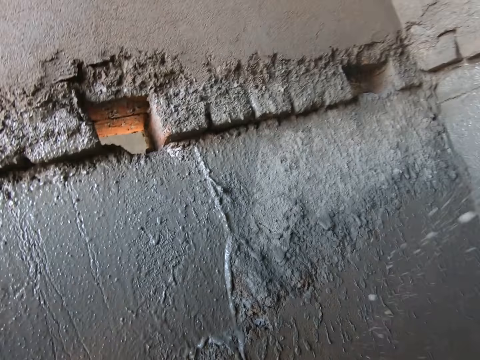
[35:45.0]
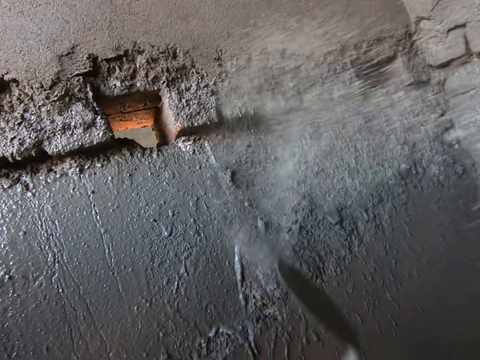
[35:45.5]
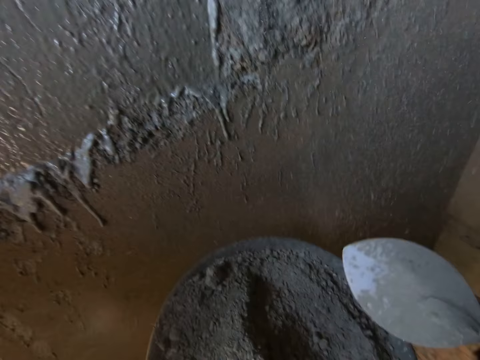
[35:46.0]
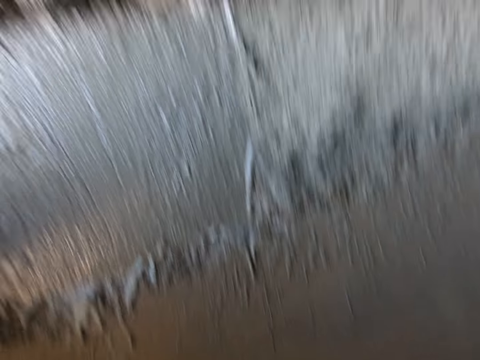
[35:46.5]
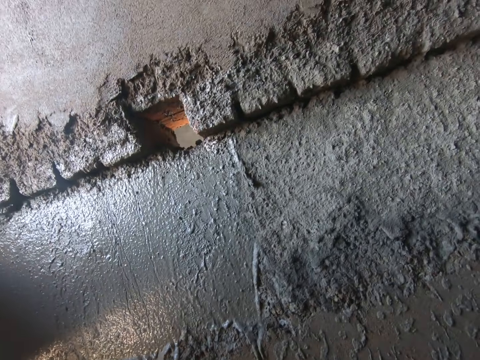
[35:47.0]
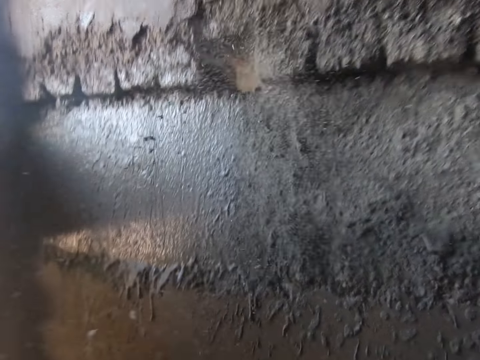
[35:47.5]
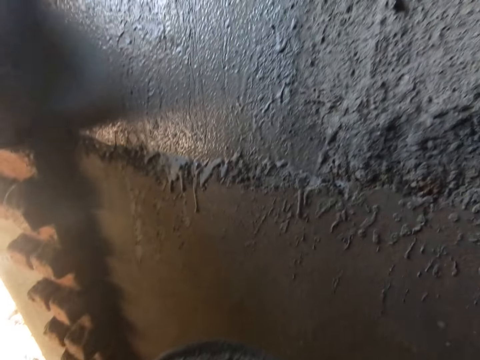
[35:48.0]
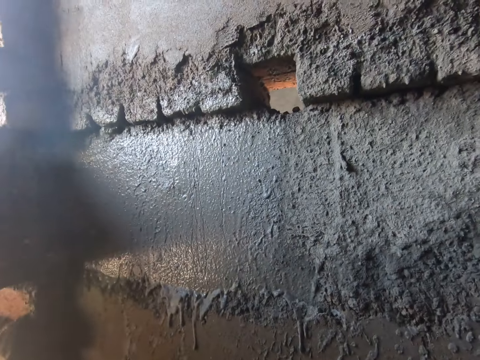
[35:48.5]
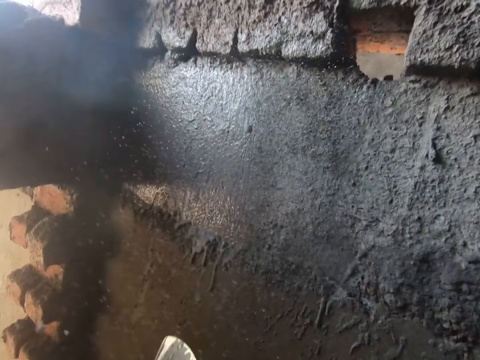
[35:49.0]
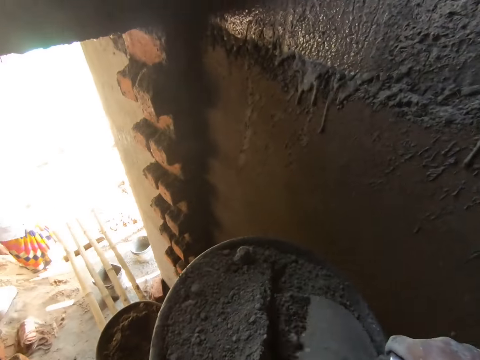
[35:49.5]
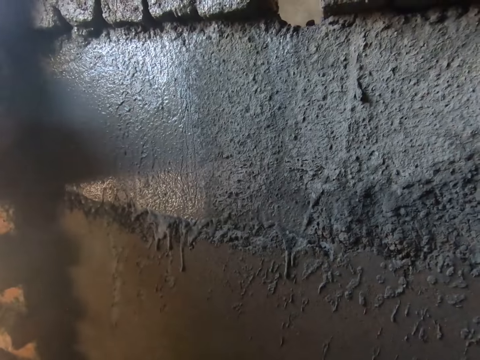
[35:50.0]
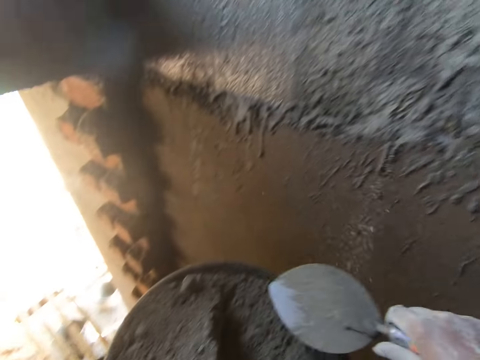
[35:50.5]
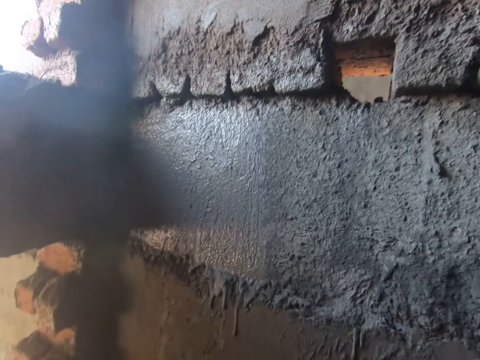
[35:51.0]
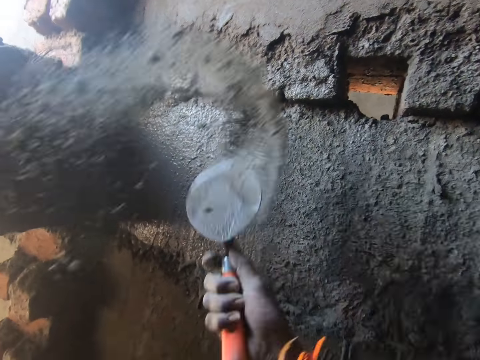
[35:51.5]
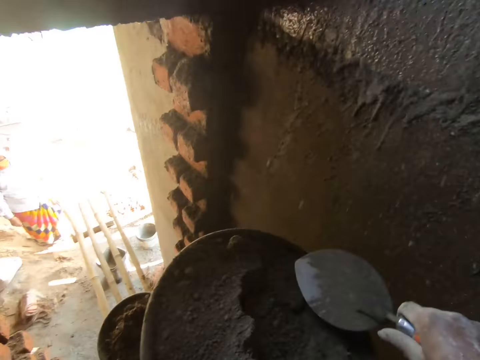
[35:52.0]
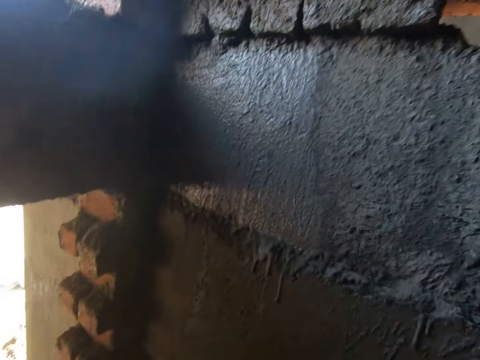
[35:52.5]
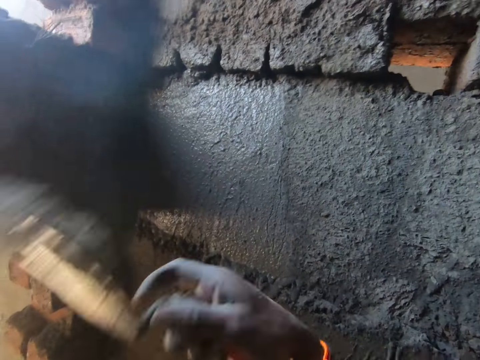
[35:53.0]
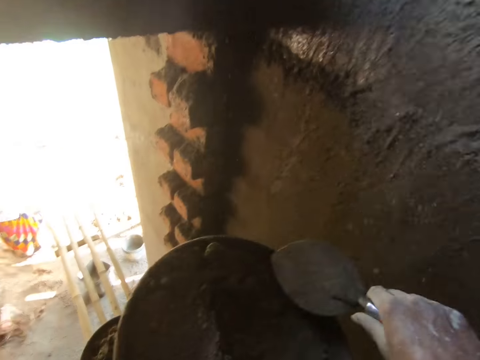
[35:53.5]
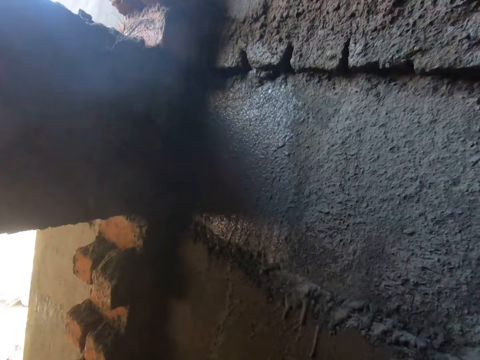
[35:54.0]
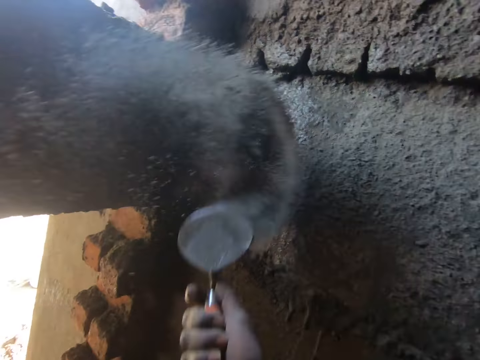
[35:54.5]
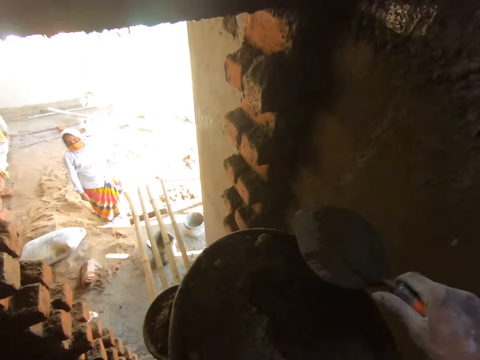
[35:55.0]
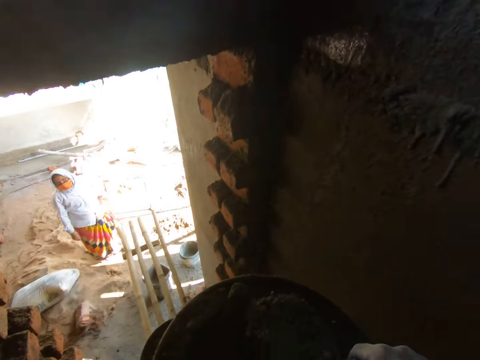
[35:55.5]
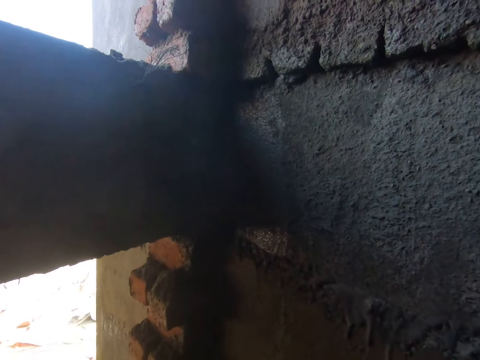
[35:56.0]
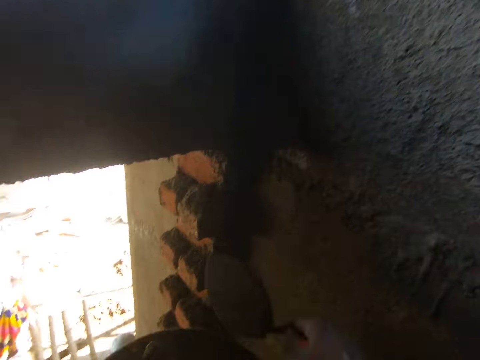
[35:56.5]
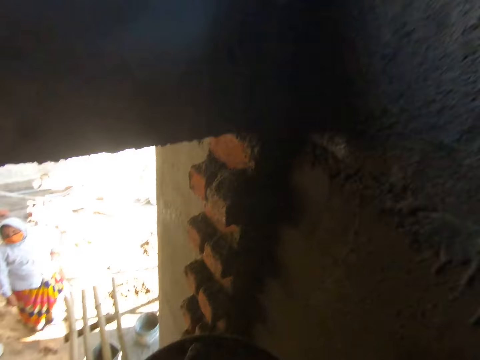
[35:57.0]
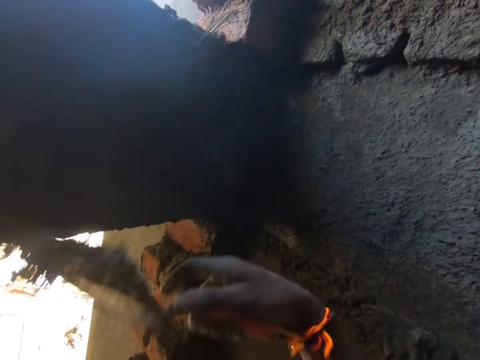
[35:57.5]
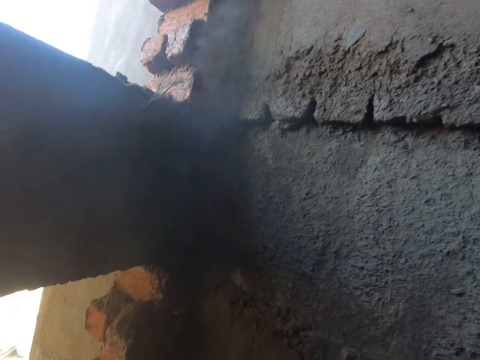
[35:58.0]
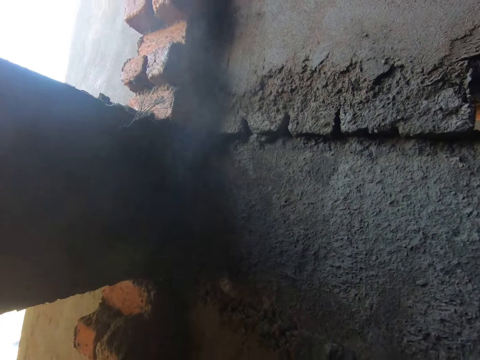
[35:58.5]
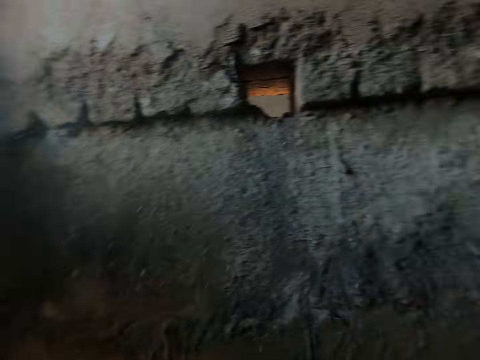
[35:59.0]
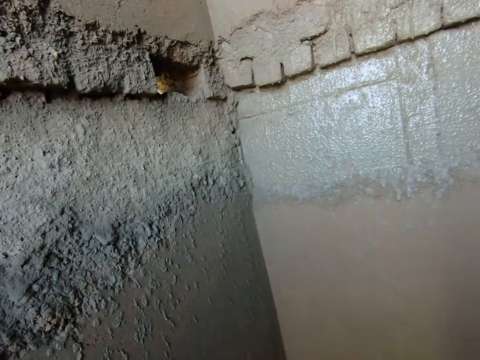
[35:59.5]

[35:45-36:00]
The camera wearer pours the sand on the wall with the trowel in his right hand. He scoops sand from the pan with the trowel in his right hand. He pours the sand on the wall with the trowel in his right hand. He scoops sand from the pan with the trowel in his right hand. He pours the sand on the wall with the trowel in his right hand. He scoops sand from the pan with the trowel in his right hand. He pours the sand on the wall with the trowel in his right hand. He scoops sand from the pan with the trowel in his right hand. He pours the sand on the wall with the trowel in his right hand. He scoops sand from the pan with the trowel in his right hand. He pours the sand on the wall with the trowel in his right hand. He scoops sand from the pan with the trowel in his right hand. He pours the sand on the wall with the trowel in his right hand. A woman talks to the camera wearer. The camera wearer scoops sand from the pan with the trowel in his right hand. He pours the sand on the wall with the trowel in his right hand. He scoops sand from the pan with the trowel in his right hand. He pours the sand on the wall with the trowel in his right hand. He scoops sand from the container. He pours the sand on the wall with the trowel in his right hand.

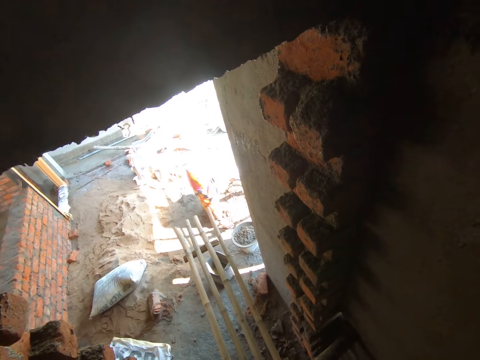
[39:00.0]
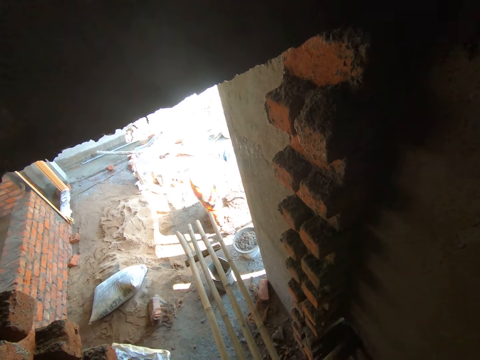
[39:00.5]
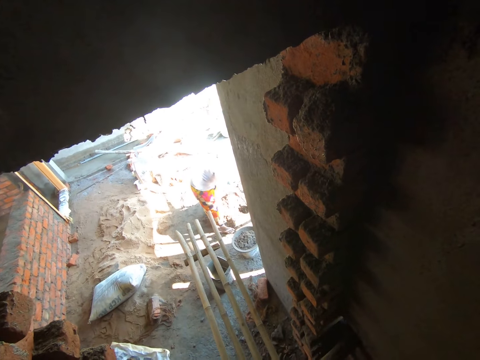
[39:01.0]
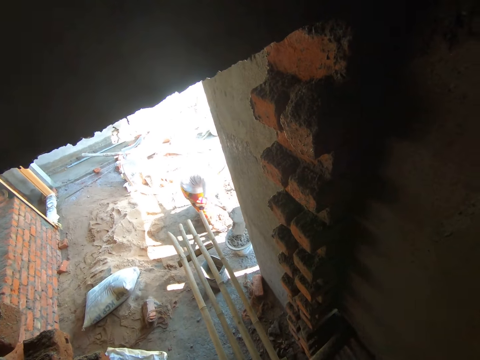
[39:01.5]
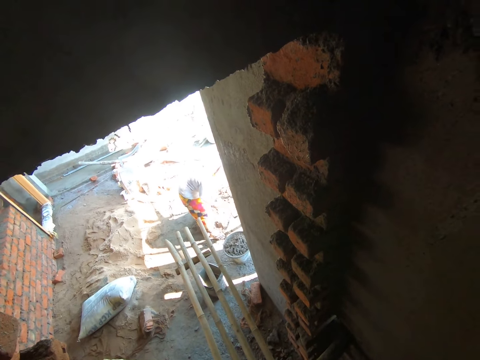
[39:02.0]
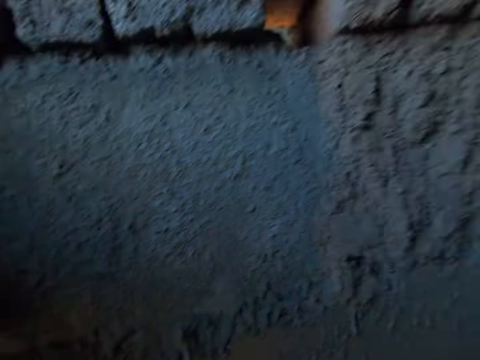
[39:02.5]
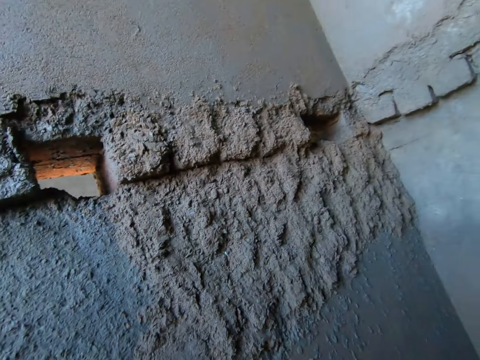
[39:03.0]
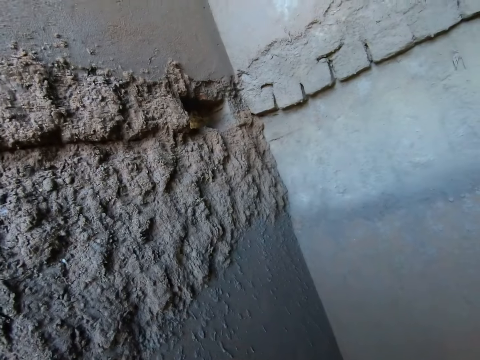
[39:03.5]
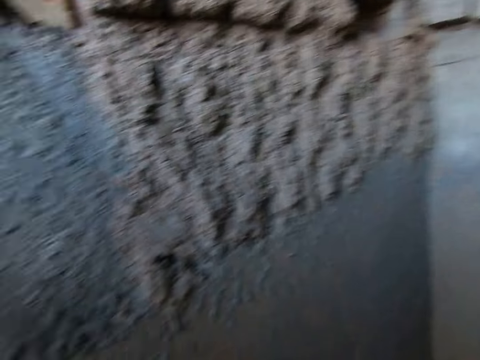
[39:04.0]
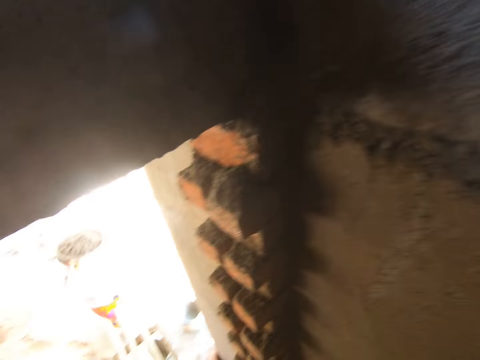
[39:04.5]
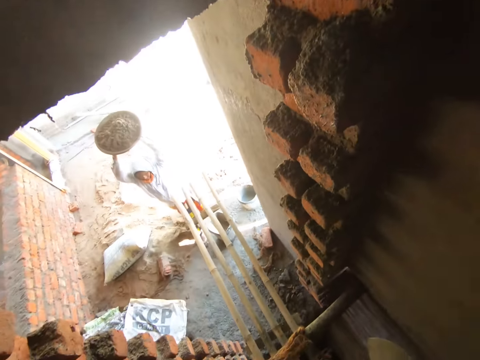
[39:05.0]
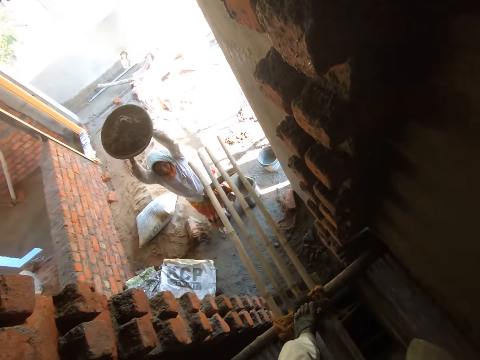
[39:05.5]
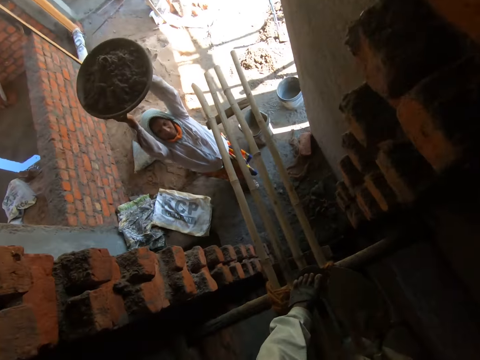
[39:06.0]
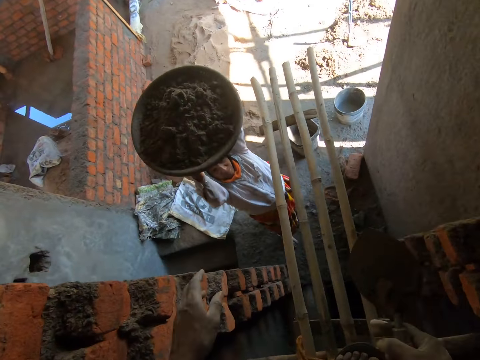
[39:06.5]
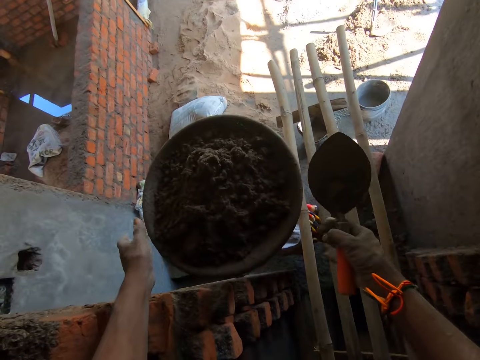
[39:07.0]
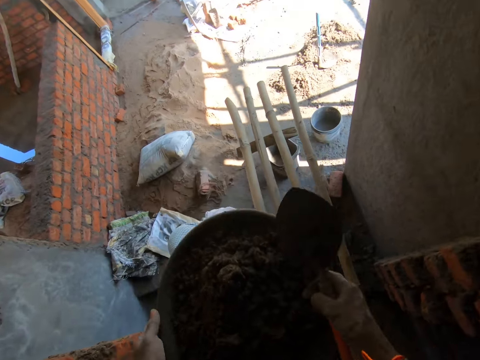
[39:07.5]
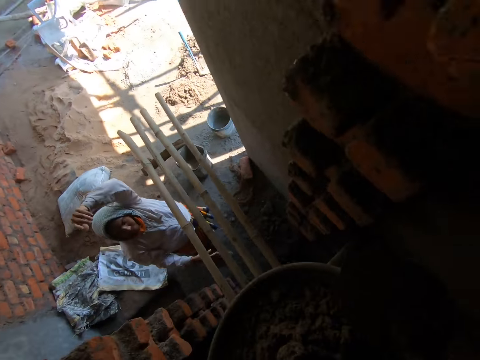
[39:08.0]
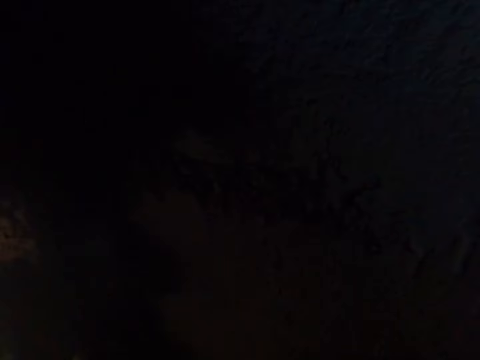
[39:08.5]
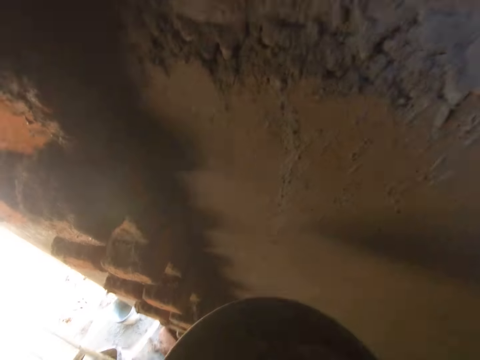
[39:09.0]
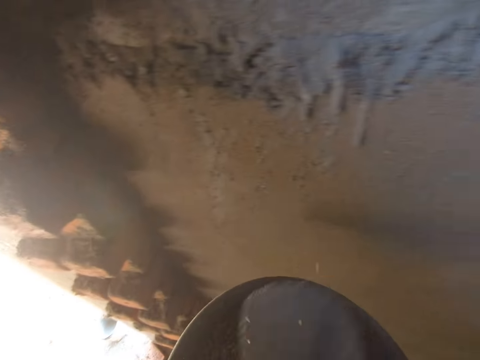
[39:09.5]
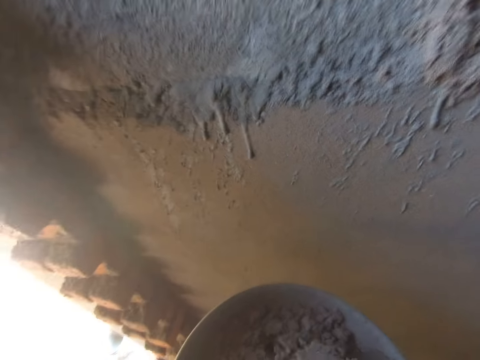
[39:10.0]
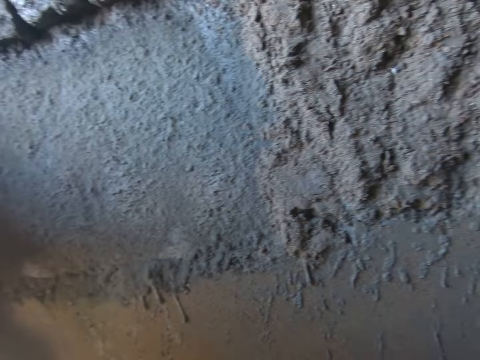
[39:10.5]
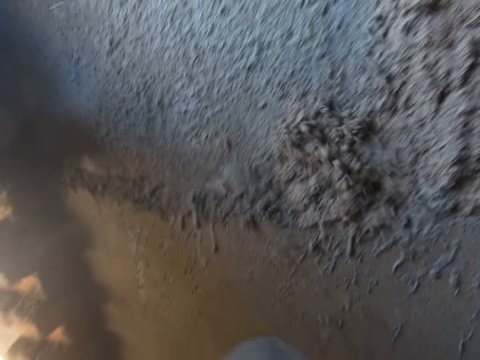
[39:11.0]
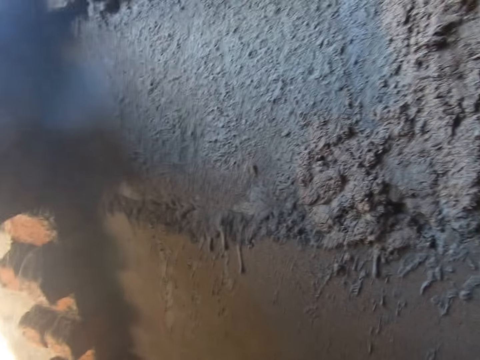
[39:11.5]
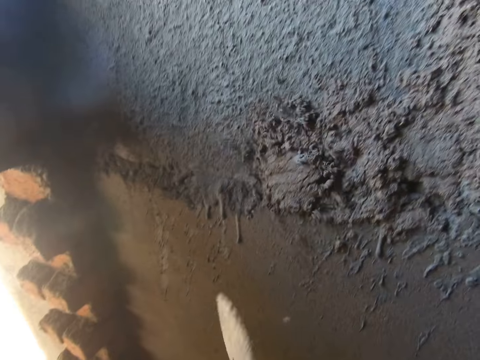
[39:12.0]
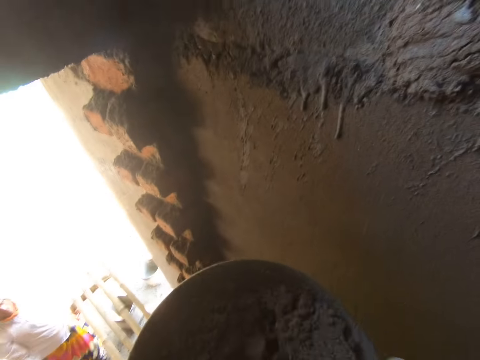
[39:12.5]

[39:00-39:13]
A woman scoops mortar with the hoe in both hands. The woman pours mortar in the bucket with the hoe in both hands. The woman carries the headpan of concrete with both hands. The camera wearer takes the container of concrete from the woman. The woman hands over the headpan to the camera wearer with both hands. The camera wearer mixes mortar in the headpan with the hand trowel in his right hand. He scoops mortar from the headpan with the hand trowel in his right hand. He splatters mortar on the wall with the hand trowel in his right hand. He scoops mortar from the headpan with the hand trowel in his right hand. He splatters mortar on the wall with the hand trowel in his right hand. He scoops mortar from the headpan with the hand trowel in his right hand.
